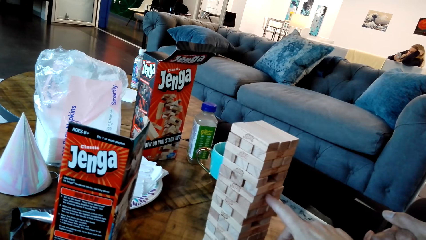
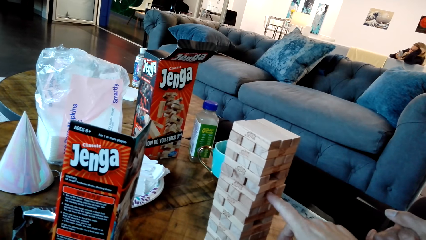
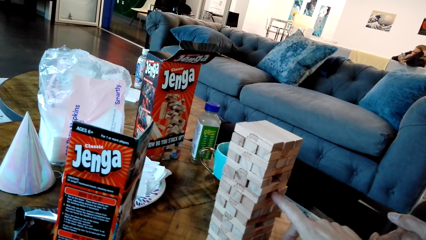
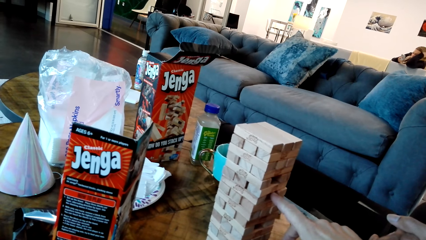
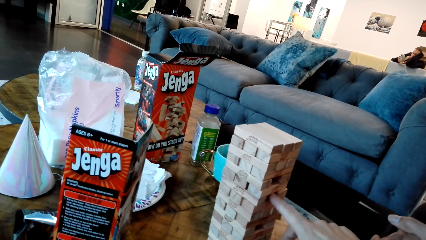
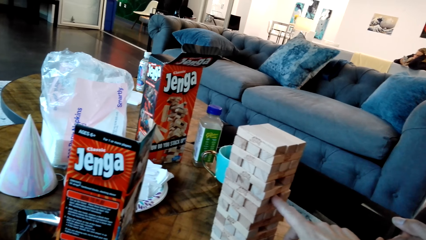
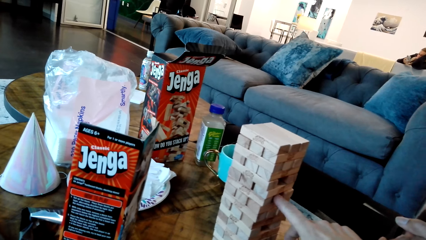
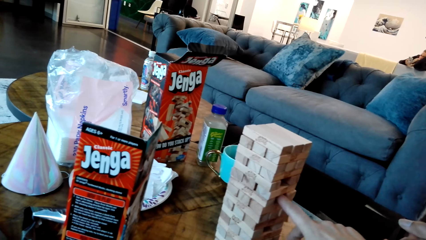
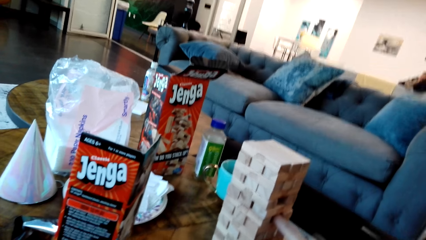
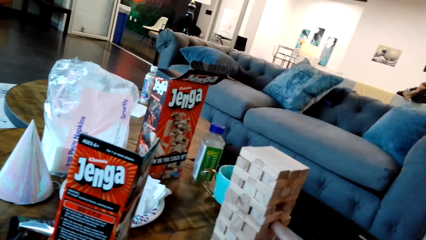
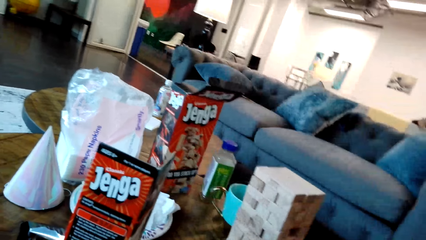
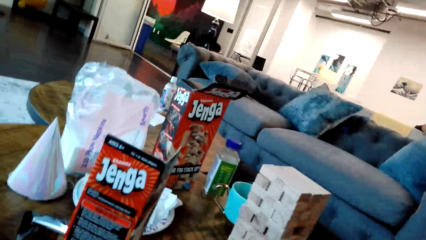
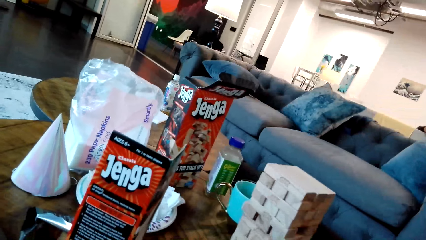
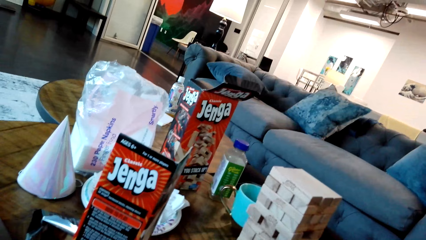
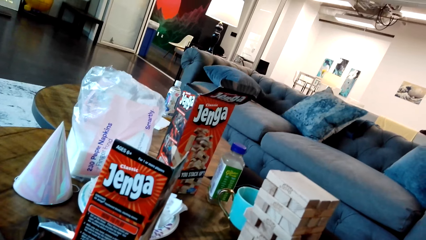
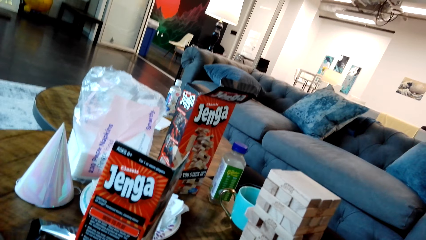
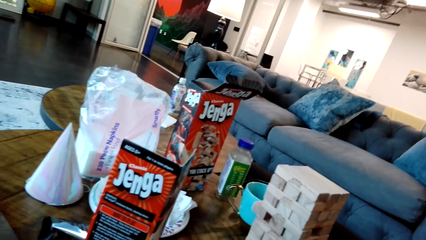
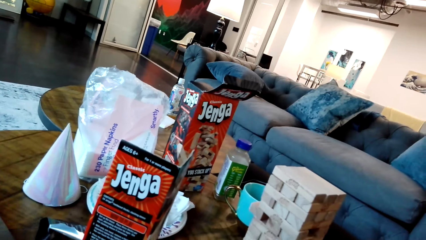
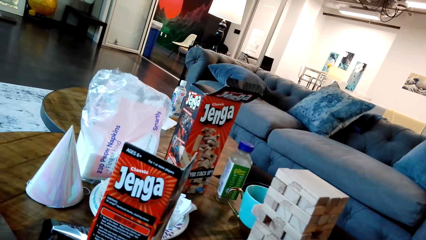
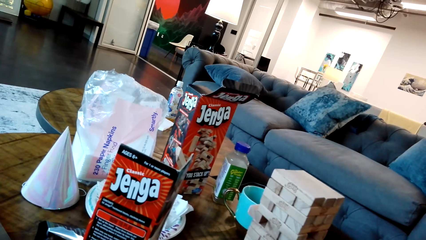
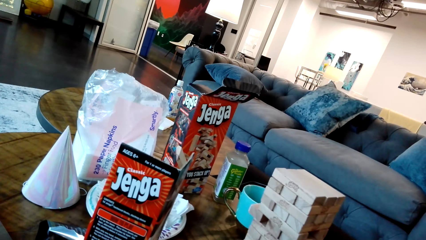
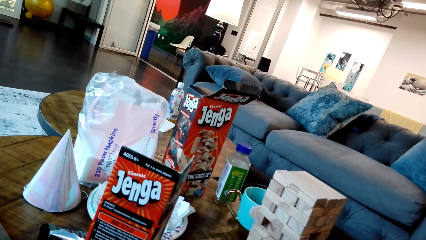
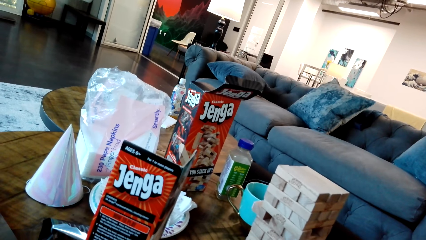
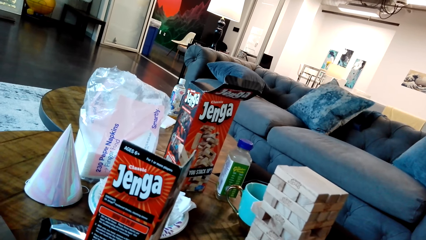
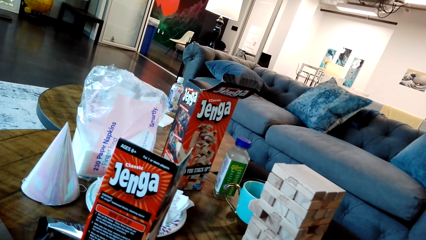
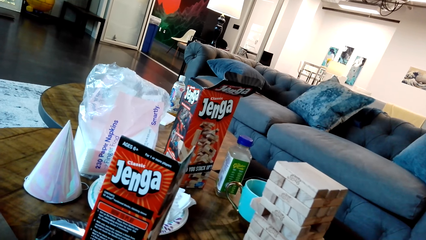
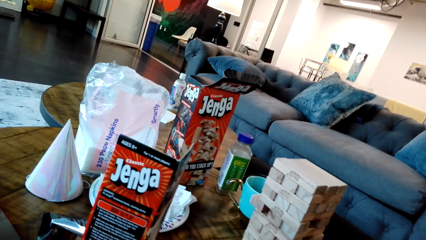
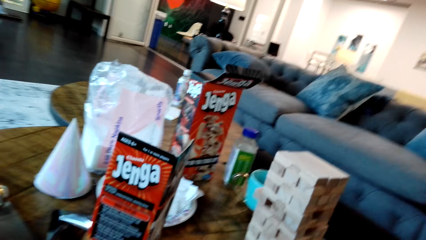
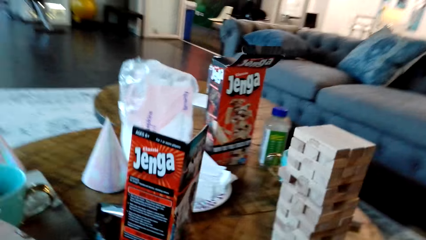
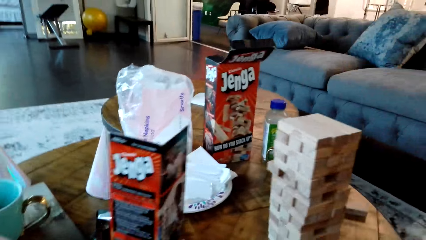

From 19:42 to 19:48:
A man pushes the jenga block to the other side with a finger.

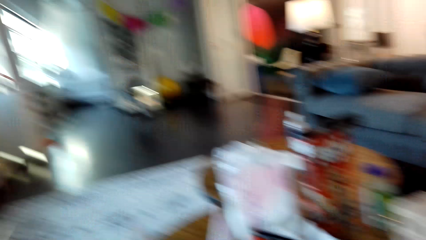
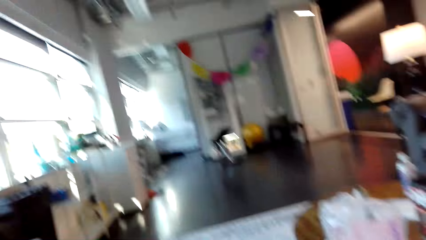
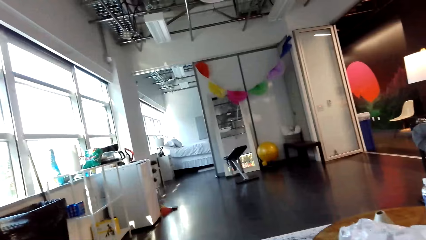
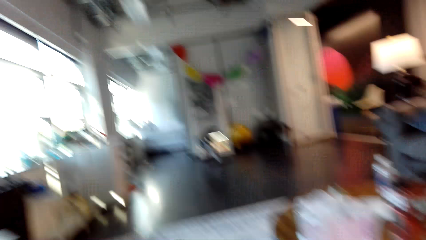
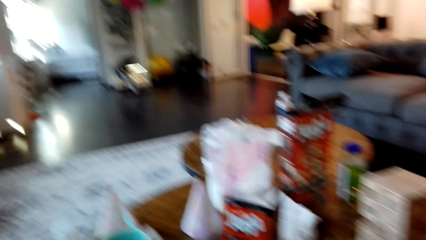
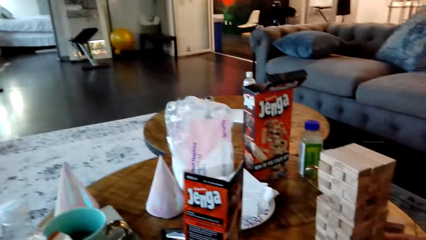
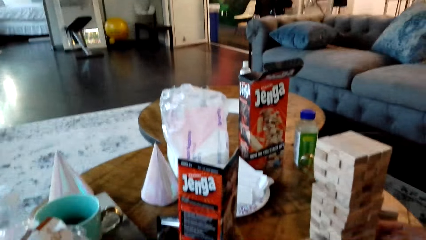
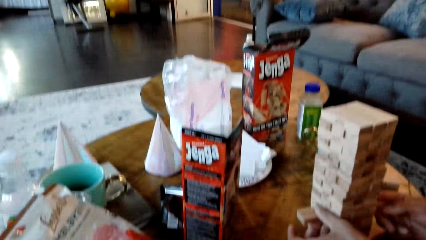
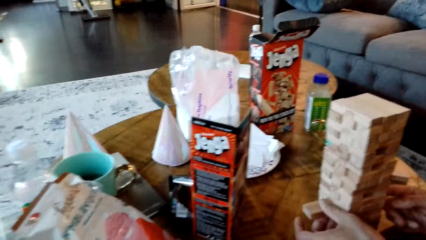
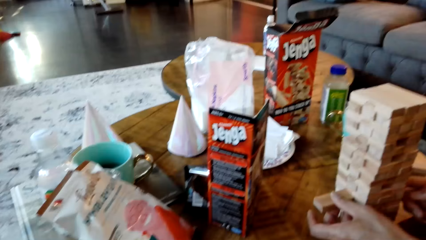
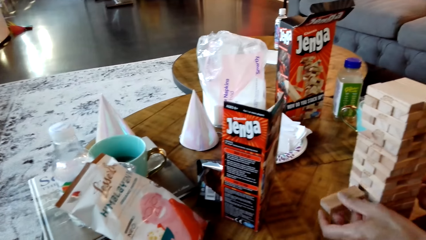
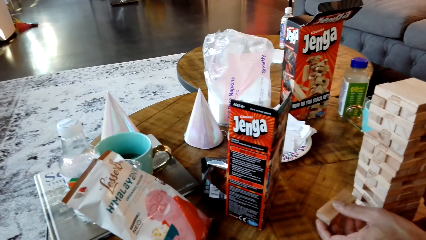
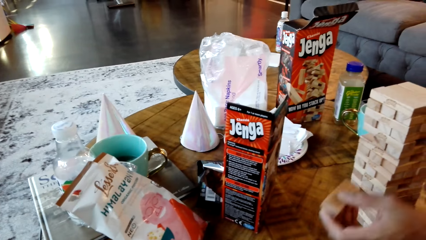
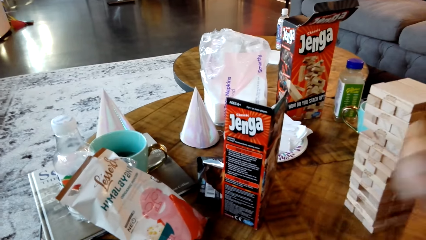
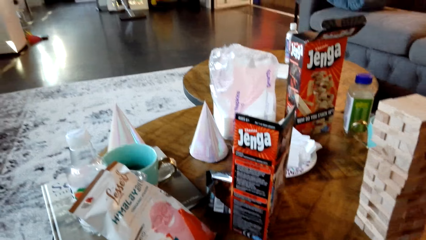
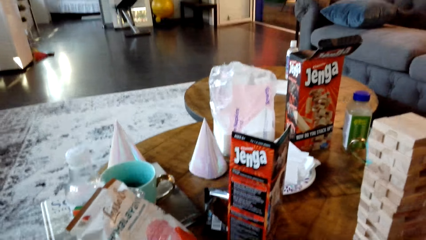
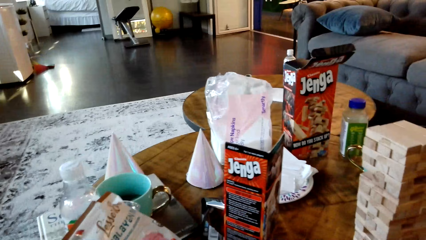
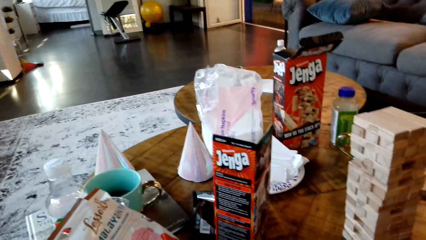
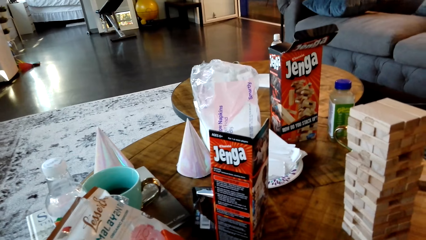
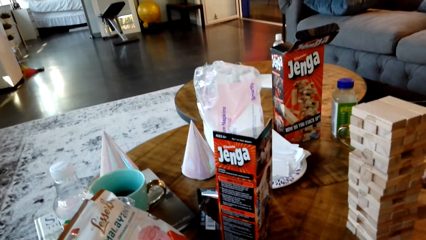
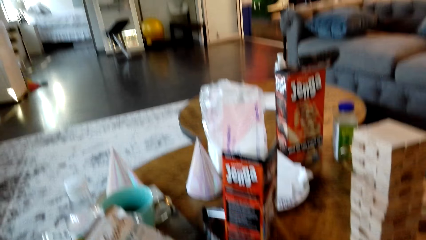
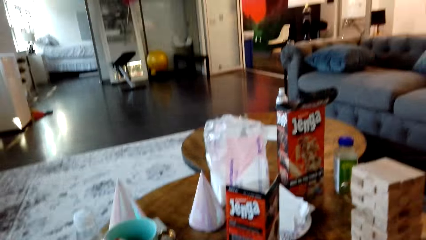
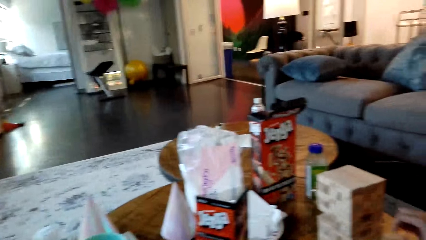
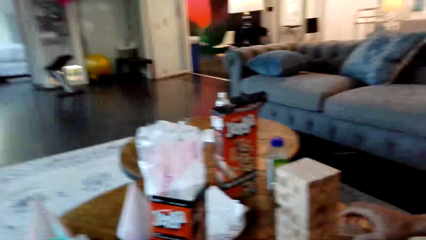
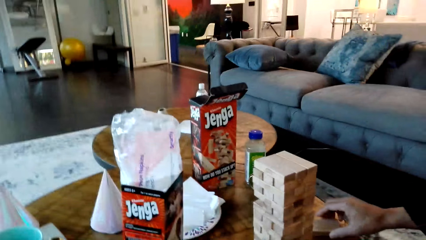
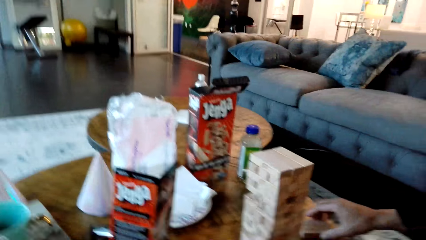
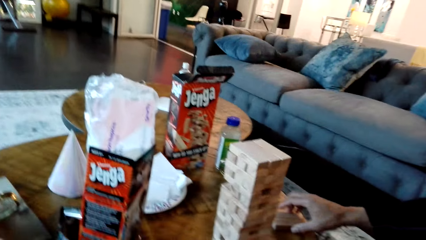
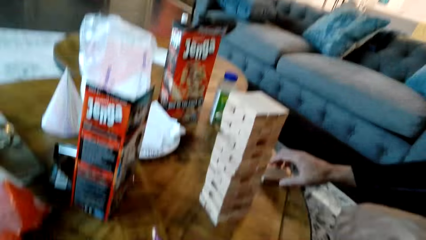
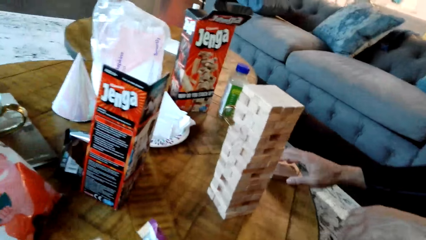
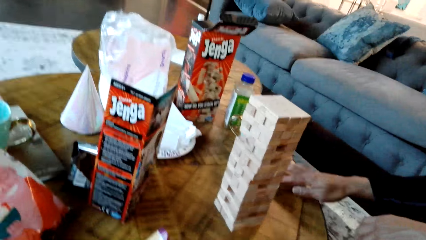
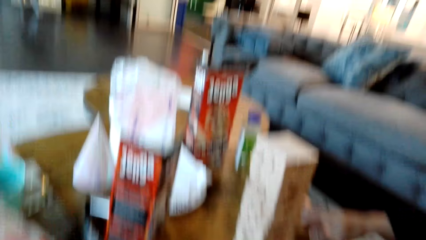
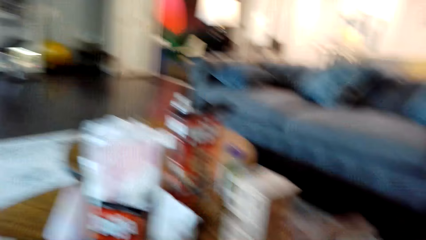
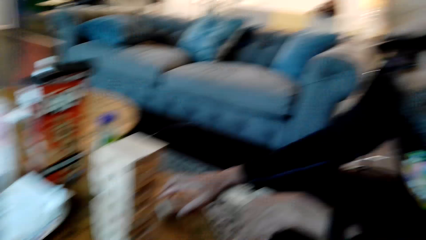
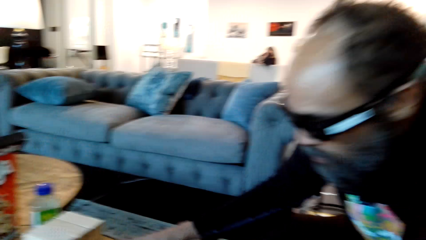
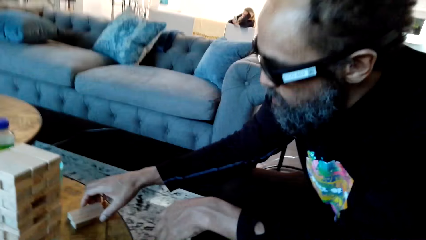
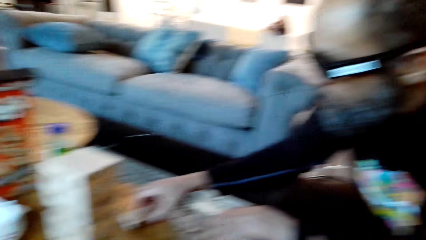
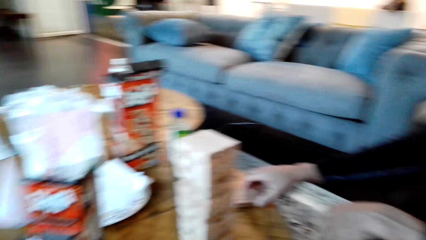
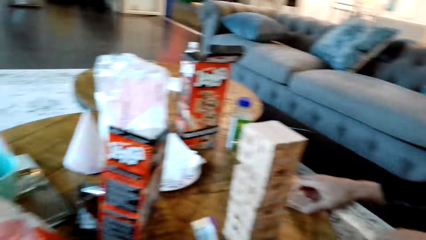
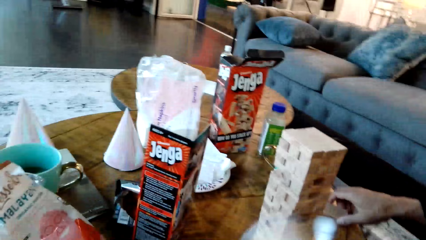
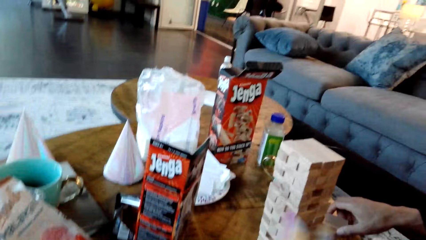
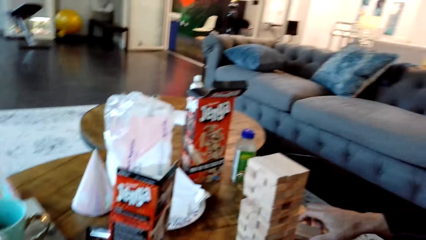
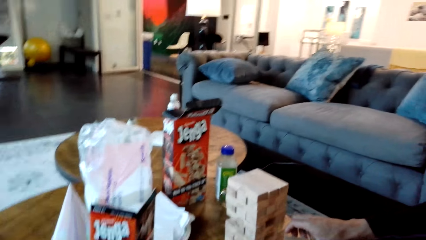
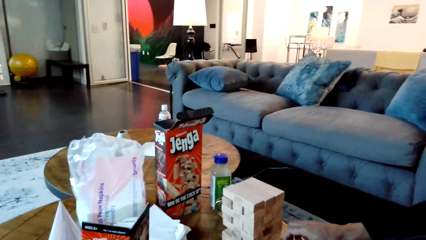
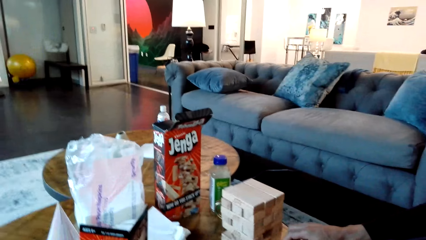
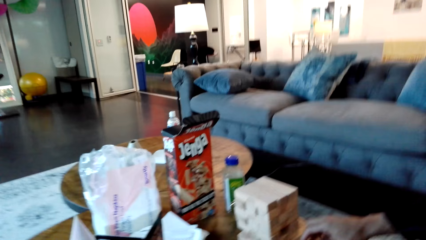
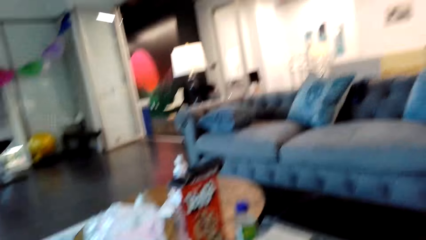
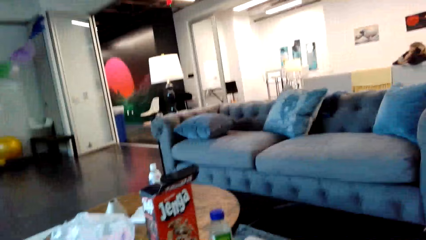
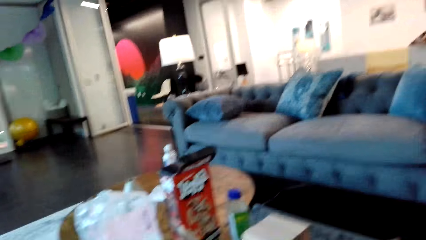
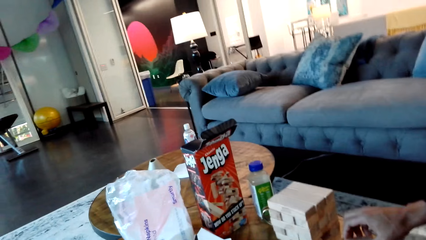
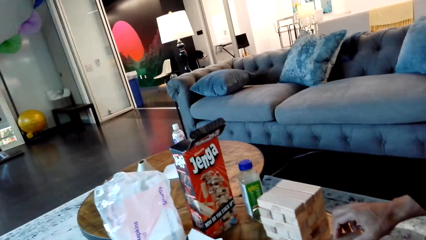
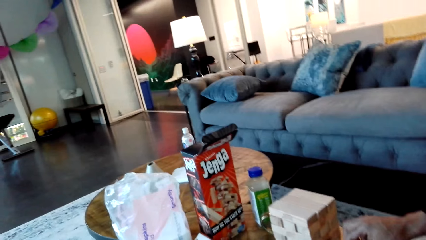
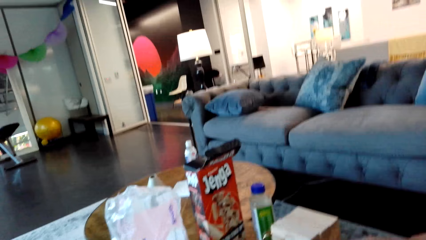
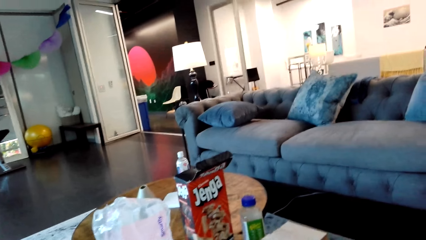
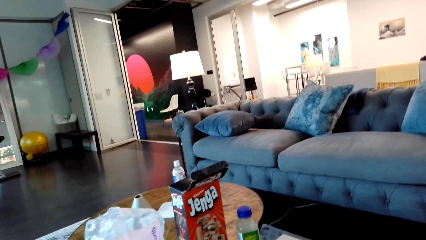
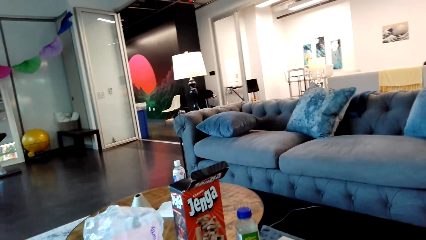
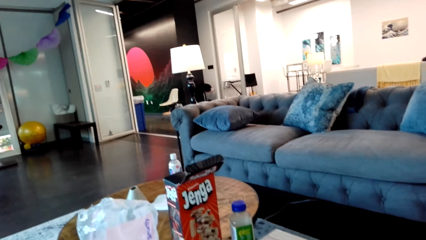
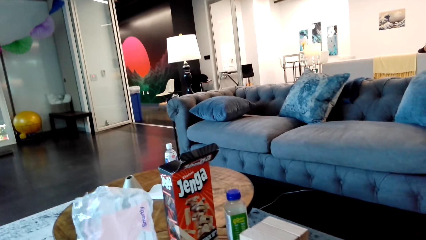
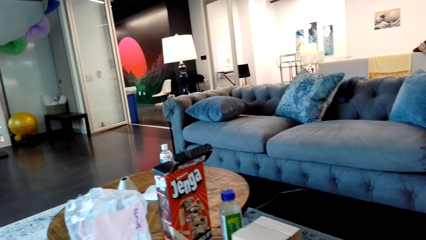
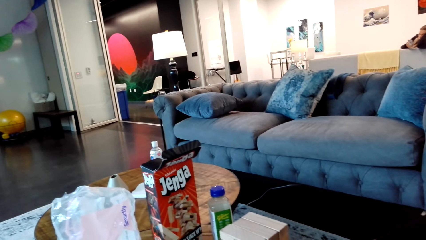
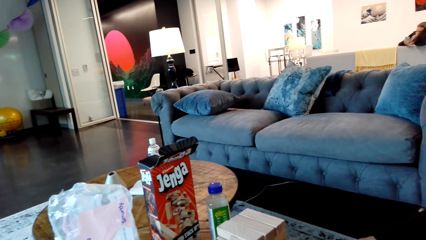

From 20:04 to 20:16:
The camera wearer looks around the room. They look at the blocks. A man pulls a brick or block from the stack. The man stretches his hand towards the blocks, places the jenga block on the table and holds the block.
